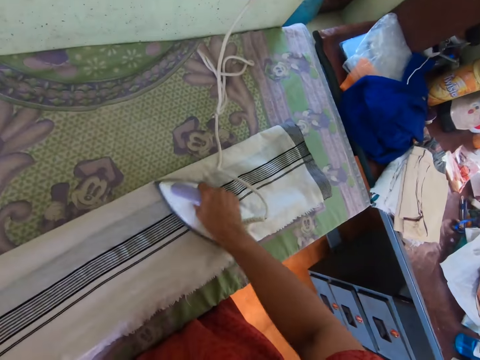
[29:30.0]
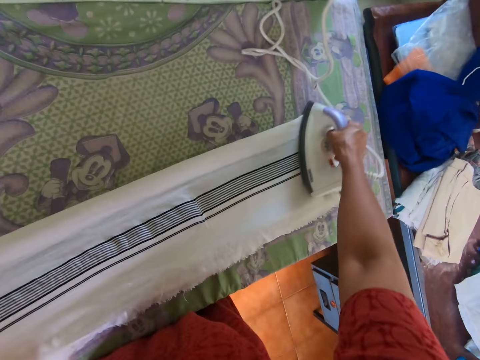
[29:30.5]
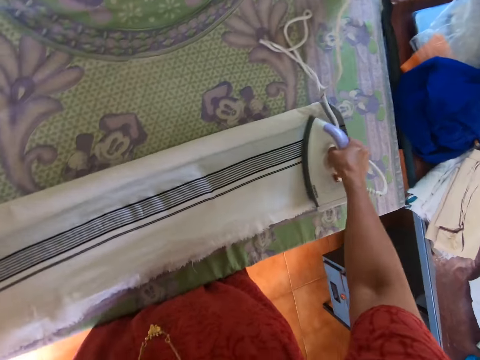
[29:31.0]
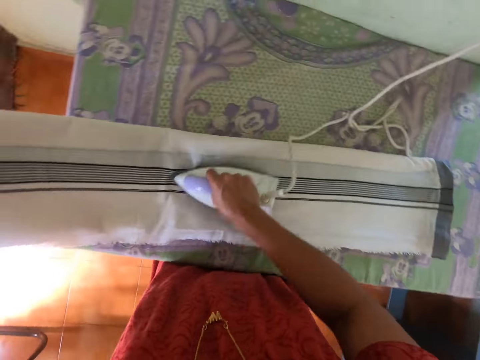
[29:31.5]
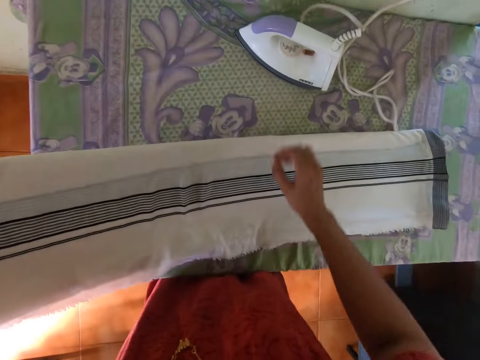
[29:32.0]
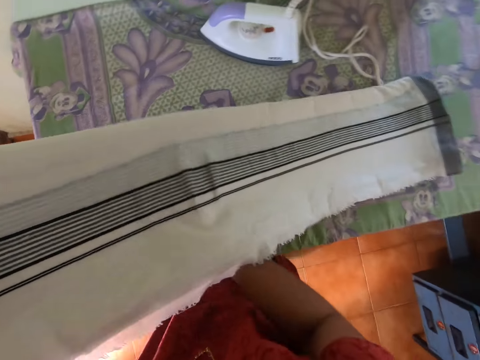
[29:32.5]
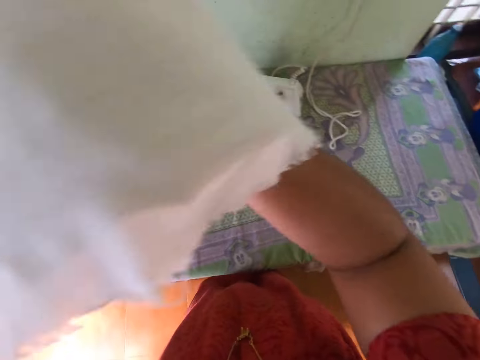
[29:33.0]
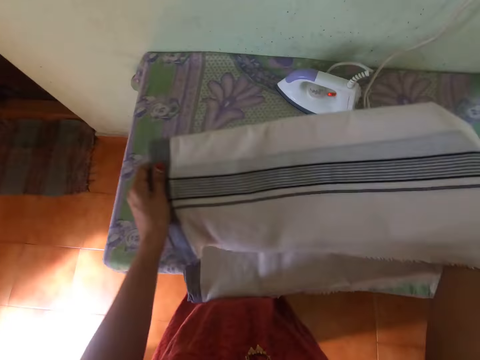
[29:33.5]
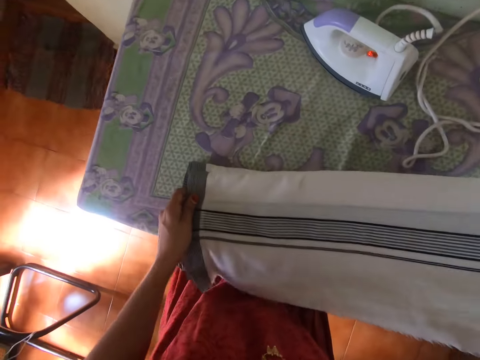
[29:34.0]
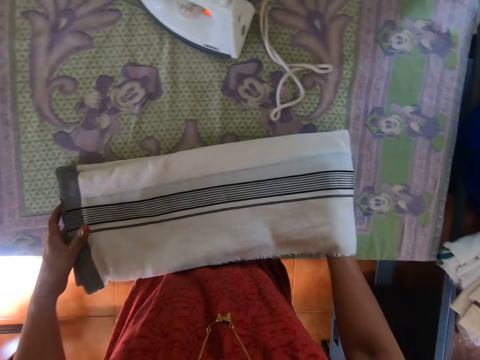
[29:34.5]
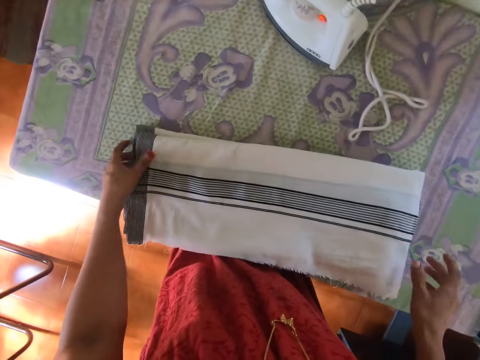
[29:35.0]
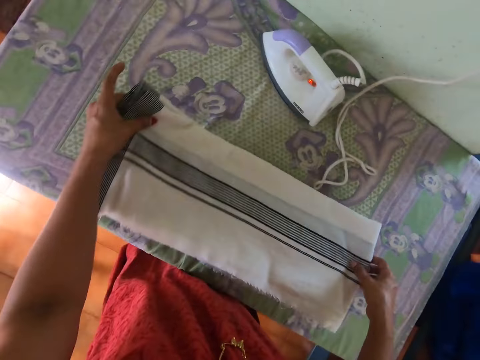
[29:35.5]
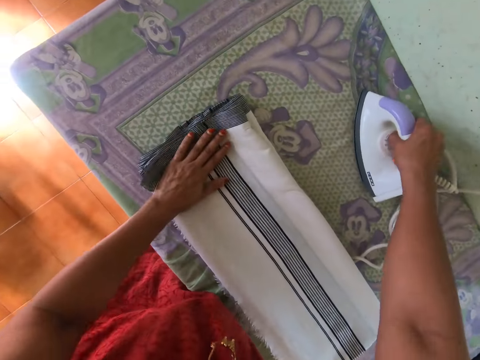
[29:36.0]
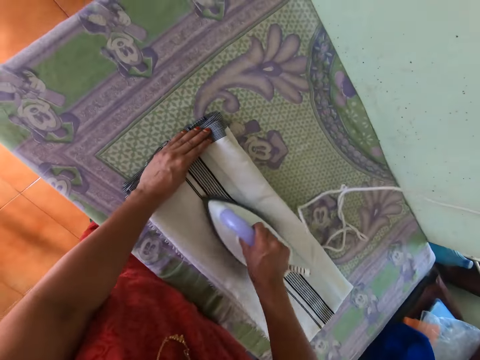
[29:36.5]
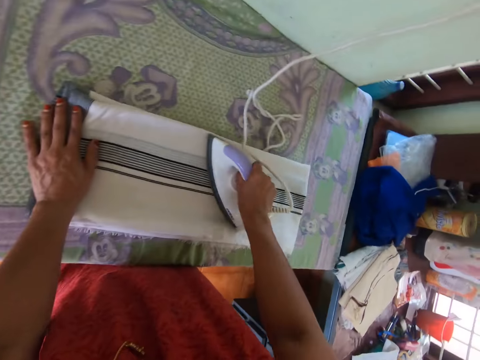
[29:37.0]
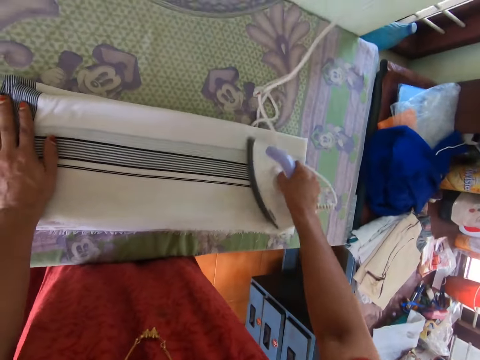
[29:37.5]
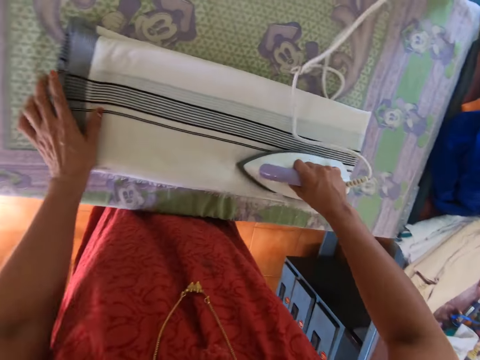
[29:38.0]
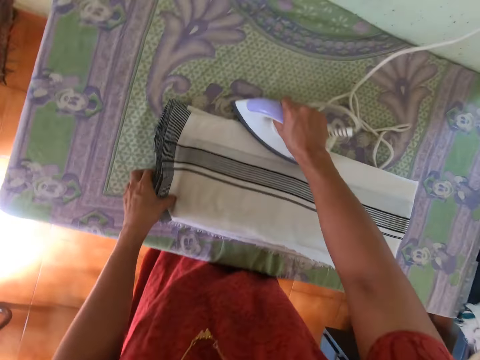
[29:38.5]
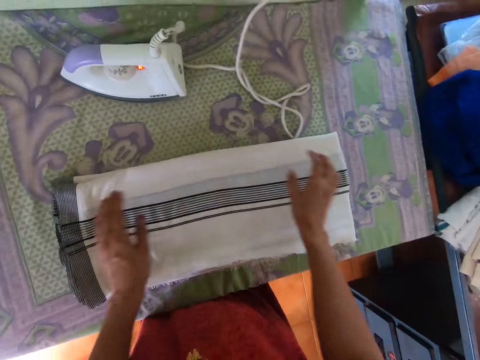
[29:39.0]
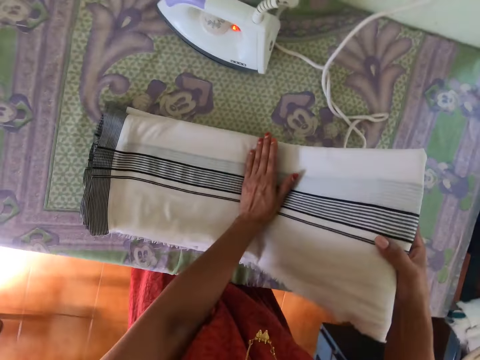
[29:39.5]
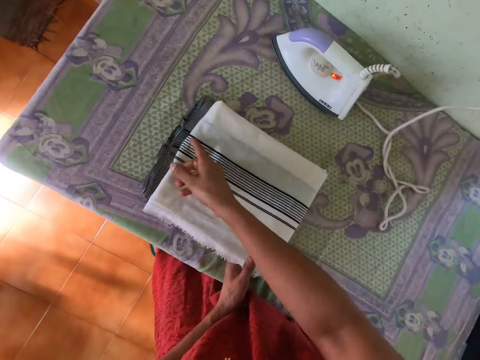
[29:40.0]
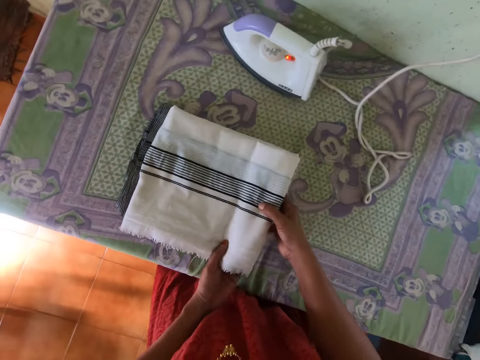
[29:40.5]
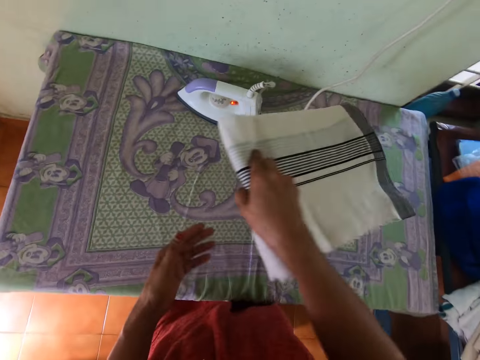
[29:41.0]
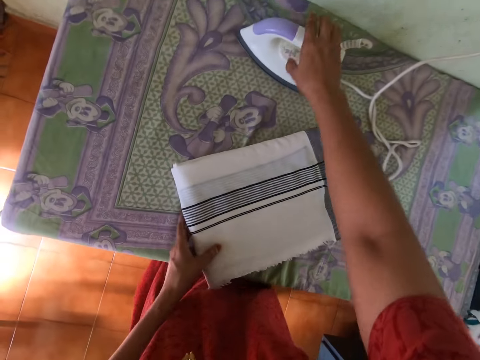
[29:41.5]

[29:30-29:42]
The camera wearer puts the electric iron in her right hand on the table. She lifts the cloth on the table with both hands. She lays the cloth in her hands on the table. She folds the linen. She adjusts the cloth on the table with both hands. She picks up the electric iron on the table with her right hand. She irons the cloth on the table with the electric iron in her right hand. She puts the electric iron in her right hand on the table. She folds the cloth on the table with both hands. She flips the cloth on the table with her right hand.

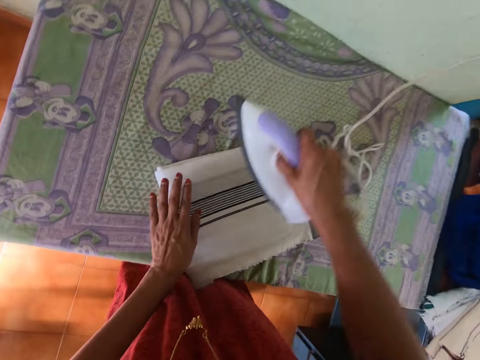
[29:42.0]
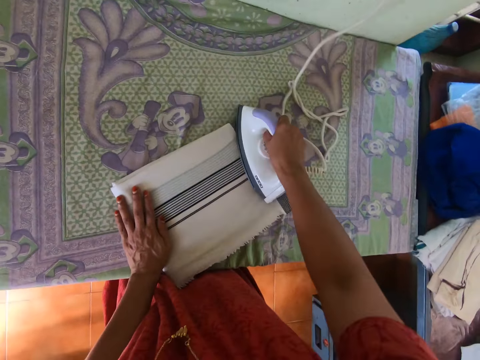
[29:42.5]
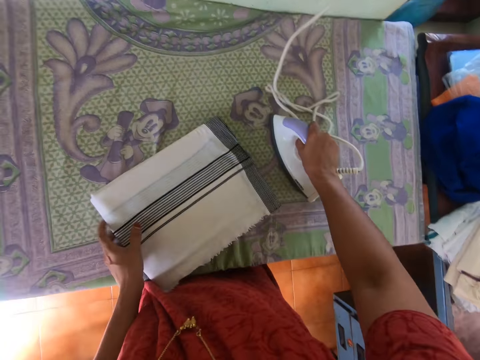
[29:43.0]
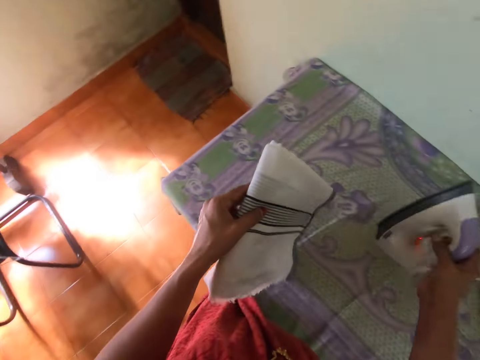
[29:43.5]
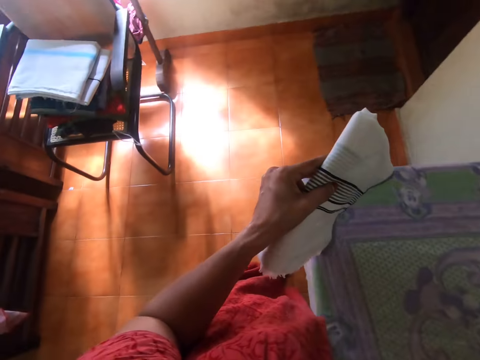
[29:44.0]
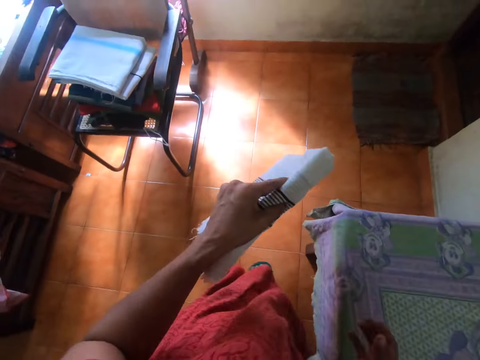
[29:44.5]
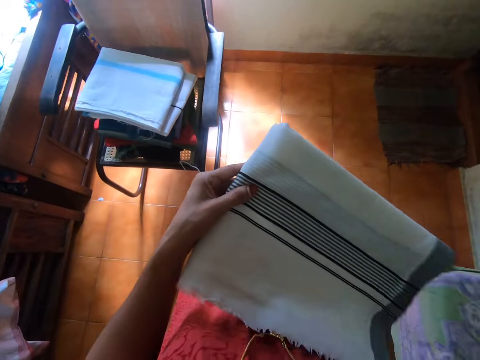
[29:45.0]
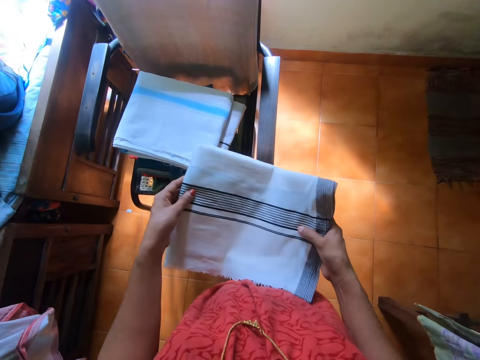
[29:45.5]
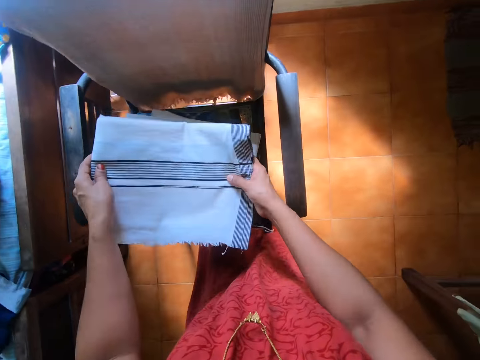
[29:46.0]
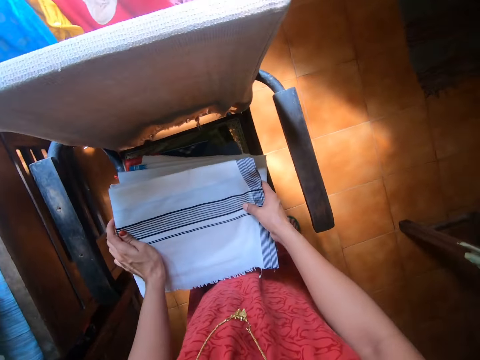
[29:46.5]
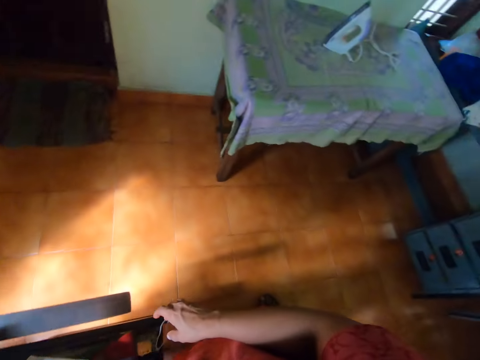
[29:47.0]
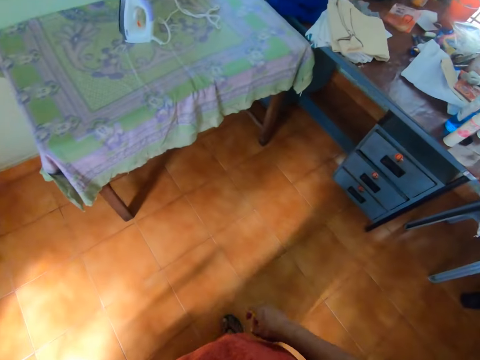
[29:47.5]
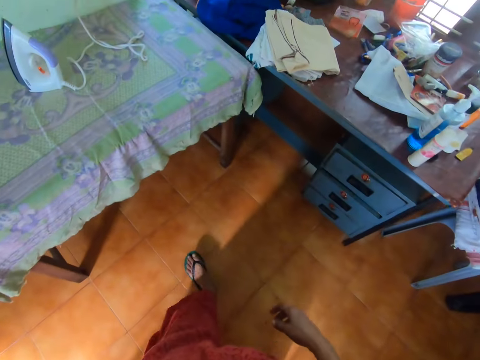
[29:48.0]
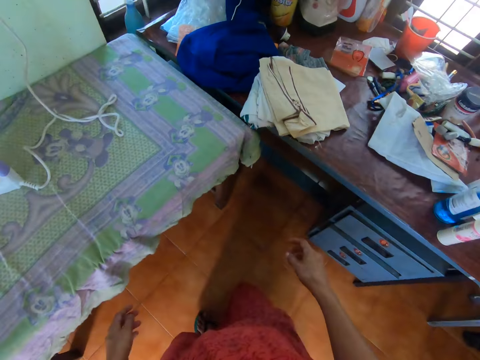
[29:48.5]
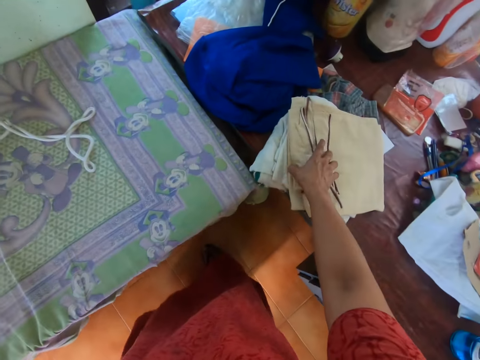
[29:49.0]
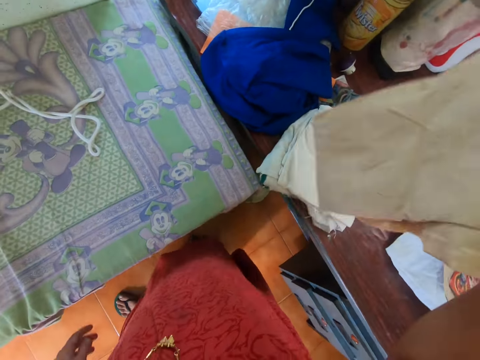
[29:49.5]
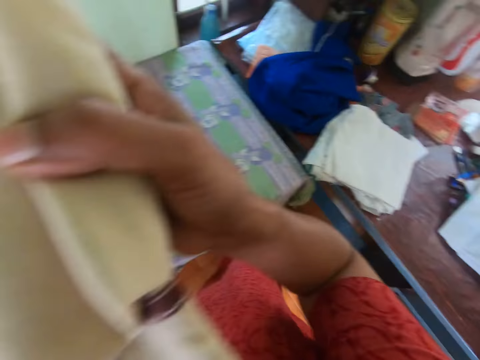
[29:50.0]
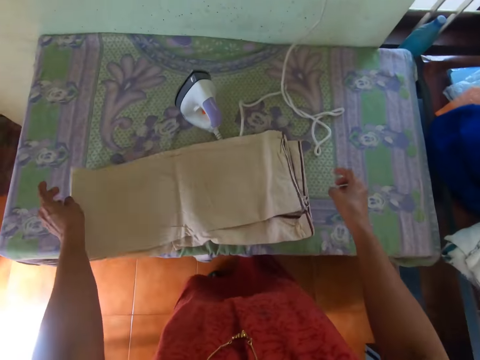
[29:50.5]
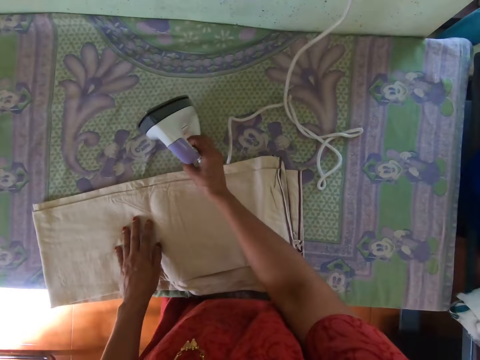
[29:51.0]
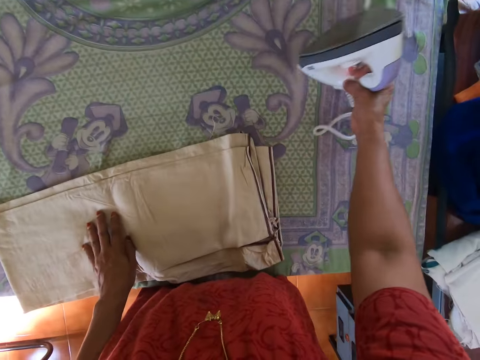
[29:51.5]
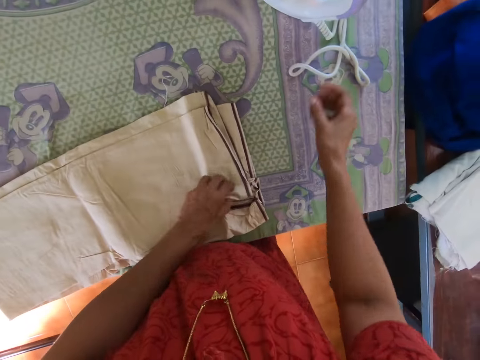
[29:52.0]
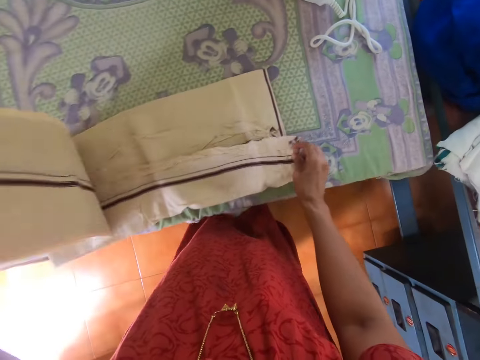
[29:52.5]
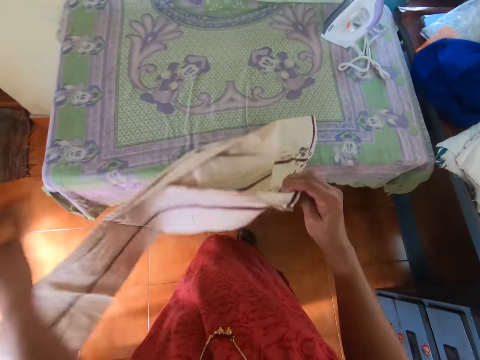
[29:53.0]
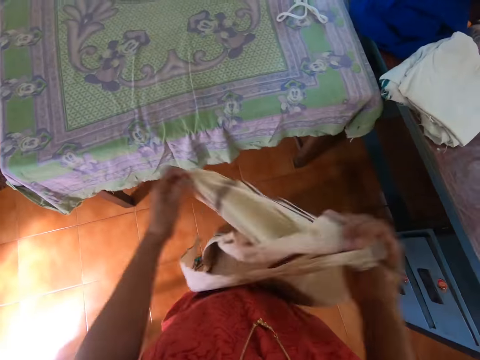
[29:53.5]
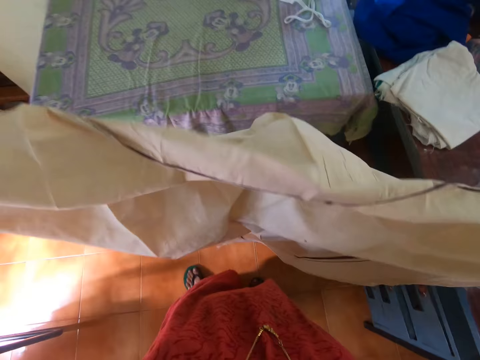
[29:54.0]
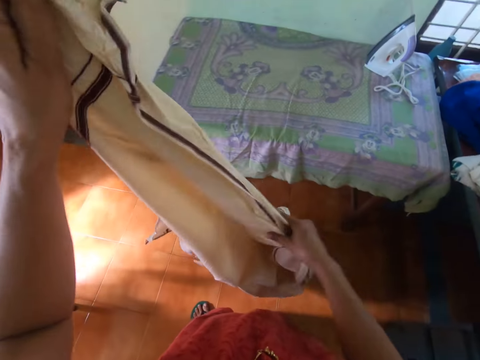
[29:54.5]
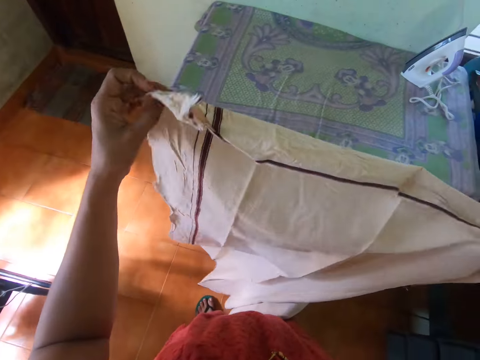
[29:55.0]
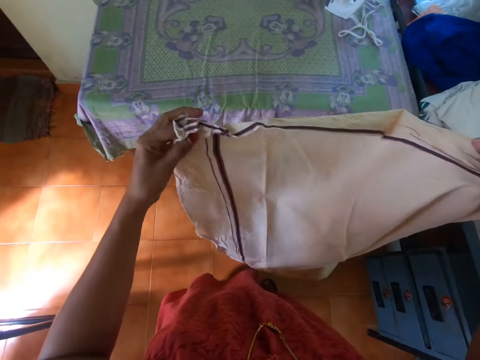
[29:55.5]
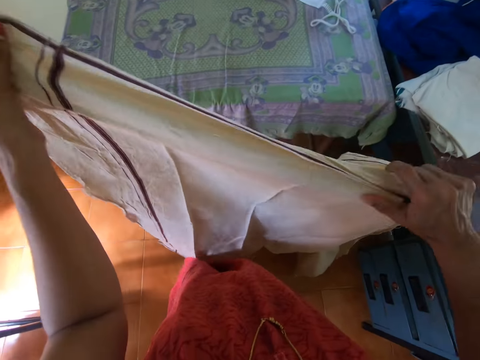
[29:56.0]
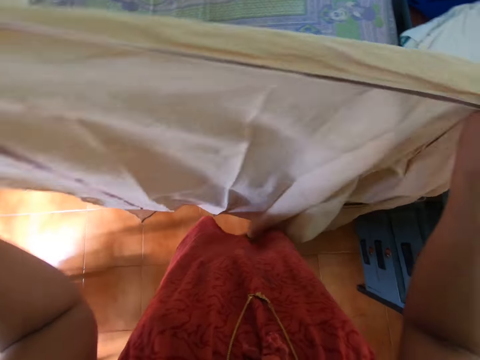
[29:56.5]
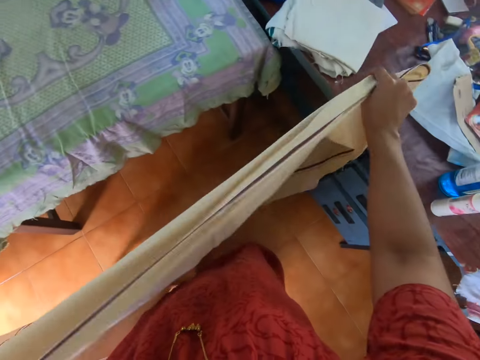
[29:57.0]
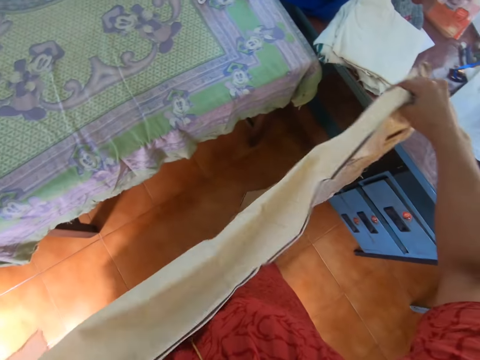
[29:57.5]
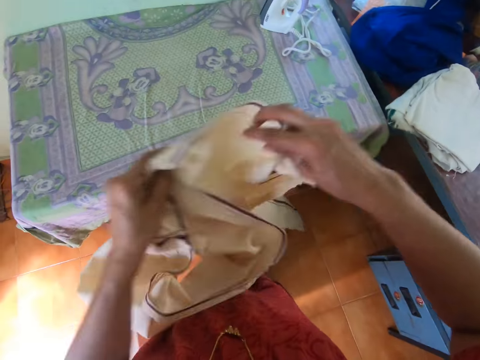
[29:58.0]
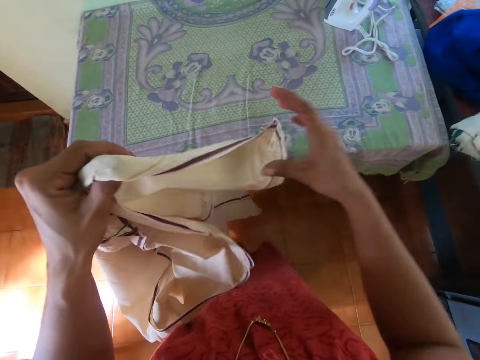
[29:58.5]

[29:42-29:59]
The camera wearer picks up the electric iron on the table with her right hand. She holds the iron cloth. She irons the cloth on the table with the electric iron in her right hand. She puts the electric iron in her right hand on the table. She picks up the cloth on the table with her left hand. She moves towards a chair. She holds the linen with the left hand. She holds the cloth with both hands. She puts the cloth in her hands on a heap of clothes on the chair. She moves towards the table. She picks up a cloth on the wooden table with her right hand. She holds the cloth with both hands. She lowers the cloth in her hands on the table. She adjusts the electric iron on the table with her right hand. She picks up the iron cloth. She adjusts the cloth on the table with her left hand. She picks up the cloth on the table with both hands. She spreads the cloth in her hands.
